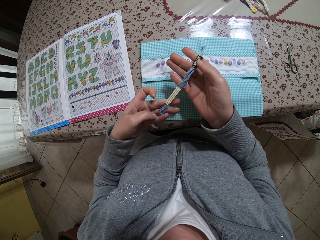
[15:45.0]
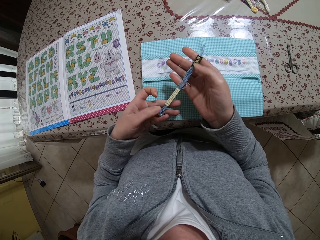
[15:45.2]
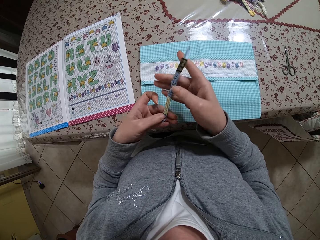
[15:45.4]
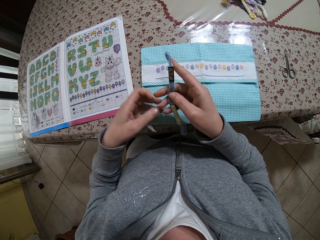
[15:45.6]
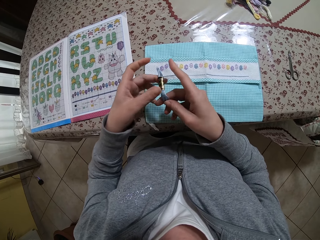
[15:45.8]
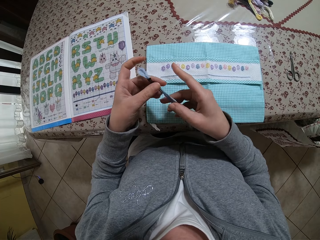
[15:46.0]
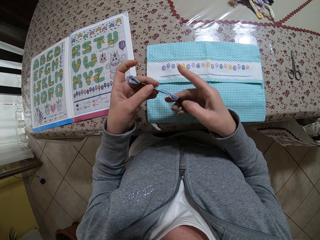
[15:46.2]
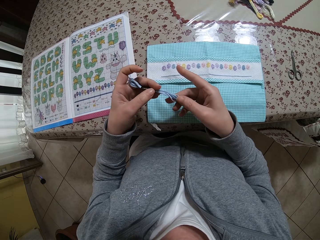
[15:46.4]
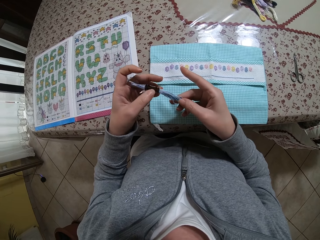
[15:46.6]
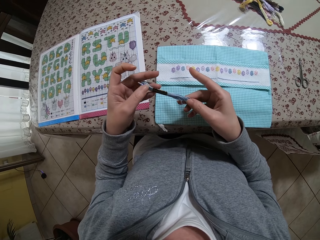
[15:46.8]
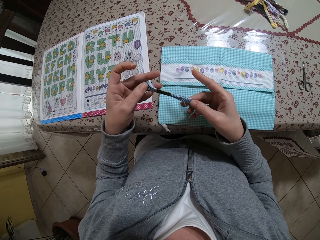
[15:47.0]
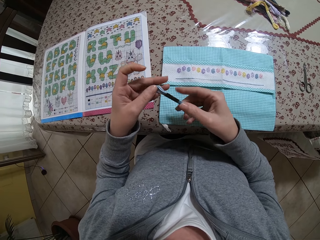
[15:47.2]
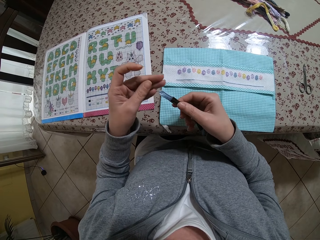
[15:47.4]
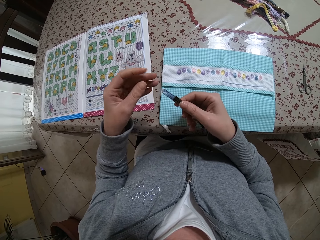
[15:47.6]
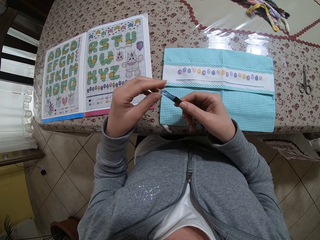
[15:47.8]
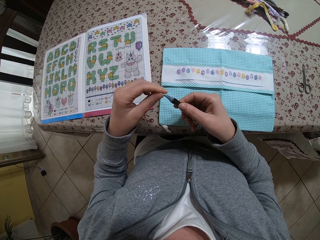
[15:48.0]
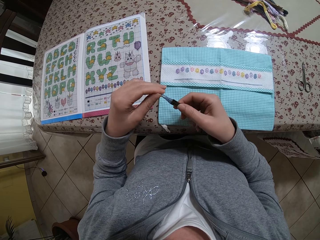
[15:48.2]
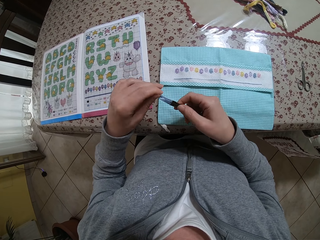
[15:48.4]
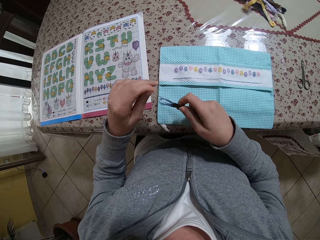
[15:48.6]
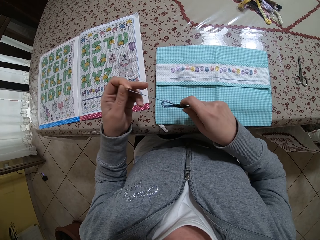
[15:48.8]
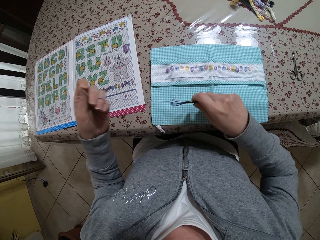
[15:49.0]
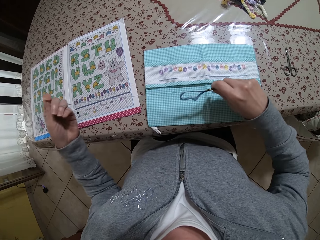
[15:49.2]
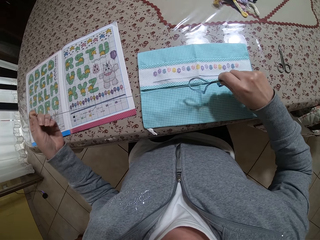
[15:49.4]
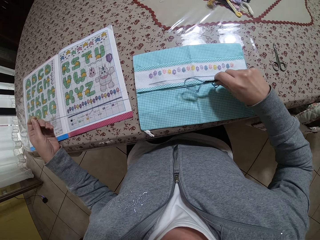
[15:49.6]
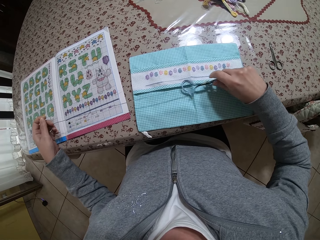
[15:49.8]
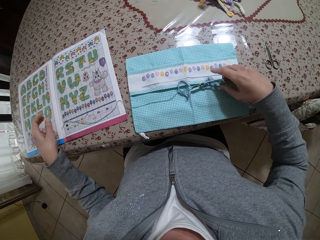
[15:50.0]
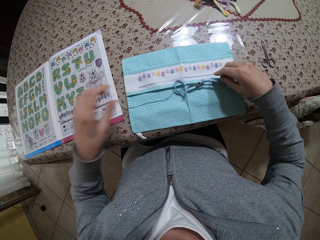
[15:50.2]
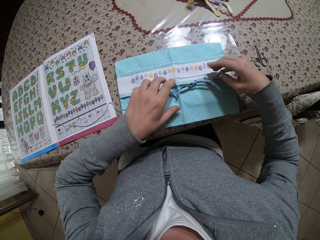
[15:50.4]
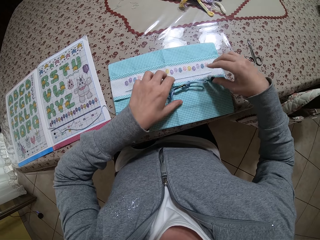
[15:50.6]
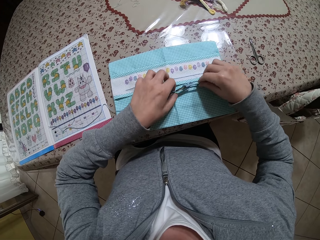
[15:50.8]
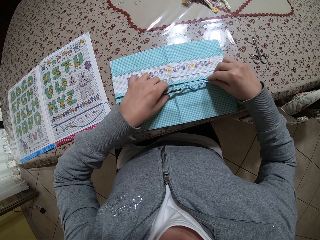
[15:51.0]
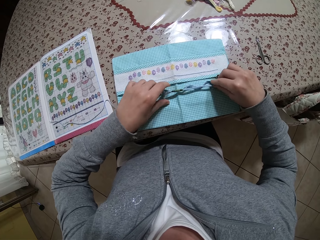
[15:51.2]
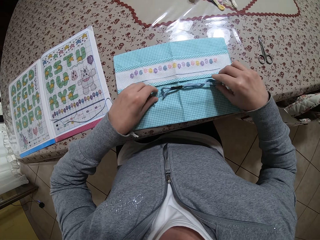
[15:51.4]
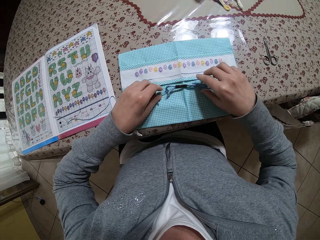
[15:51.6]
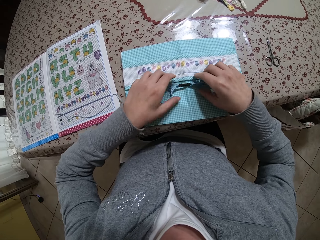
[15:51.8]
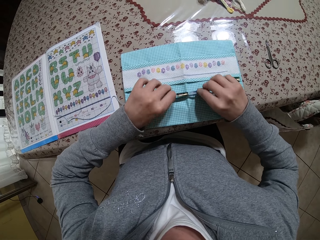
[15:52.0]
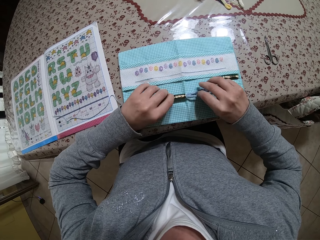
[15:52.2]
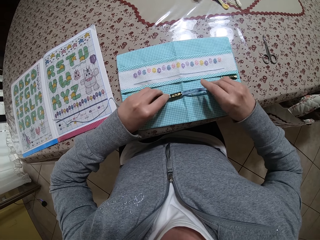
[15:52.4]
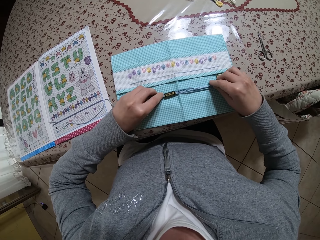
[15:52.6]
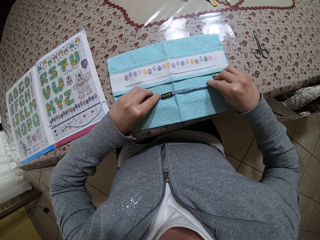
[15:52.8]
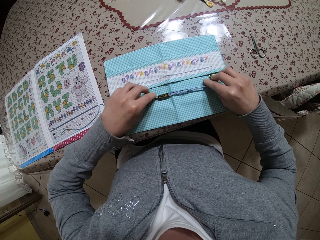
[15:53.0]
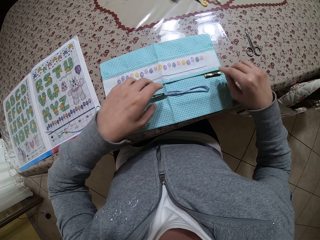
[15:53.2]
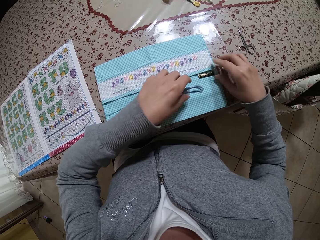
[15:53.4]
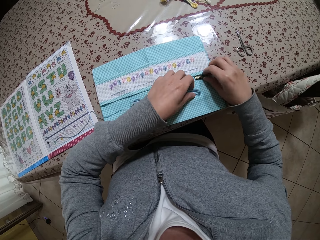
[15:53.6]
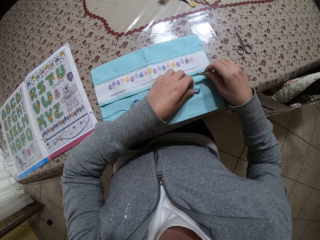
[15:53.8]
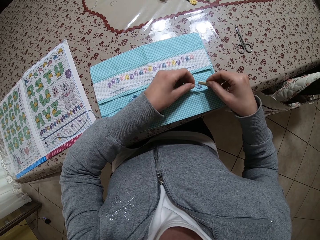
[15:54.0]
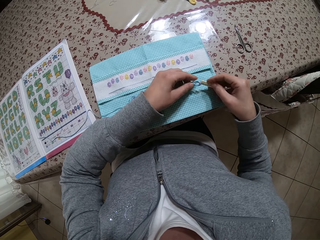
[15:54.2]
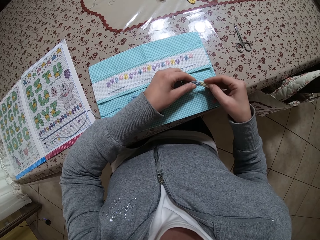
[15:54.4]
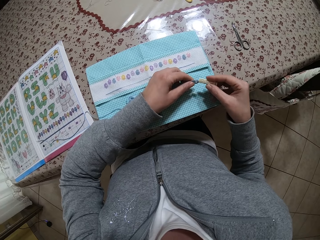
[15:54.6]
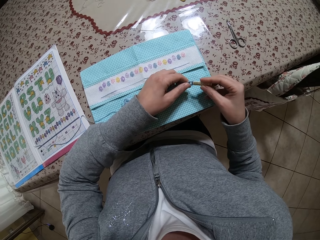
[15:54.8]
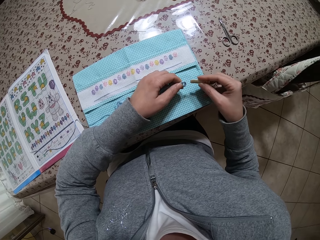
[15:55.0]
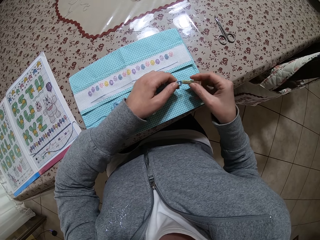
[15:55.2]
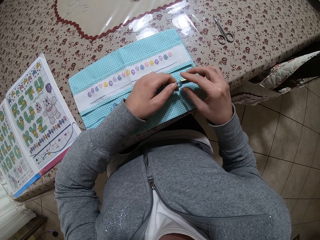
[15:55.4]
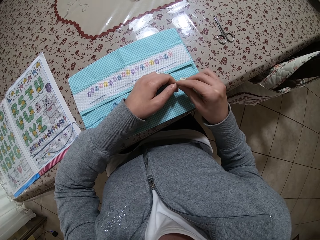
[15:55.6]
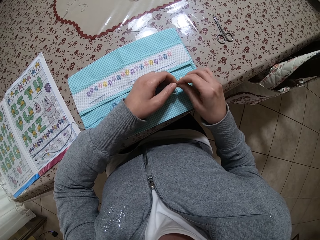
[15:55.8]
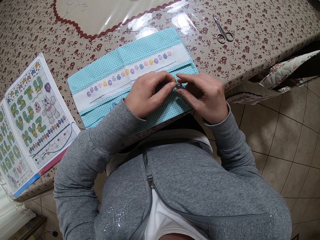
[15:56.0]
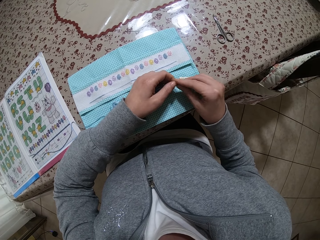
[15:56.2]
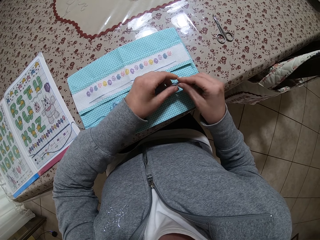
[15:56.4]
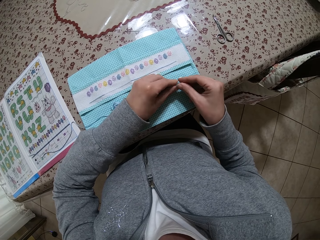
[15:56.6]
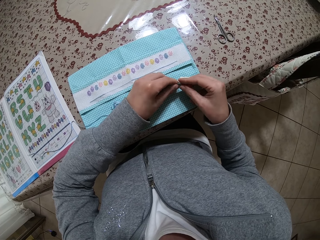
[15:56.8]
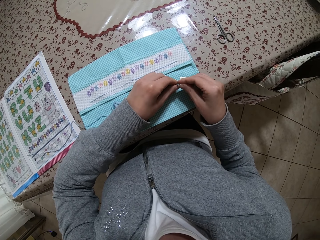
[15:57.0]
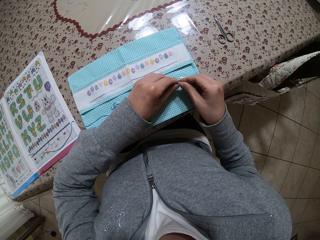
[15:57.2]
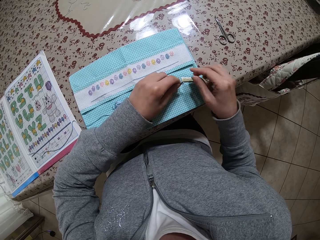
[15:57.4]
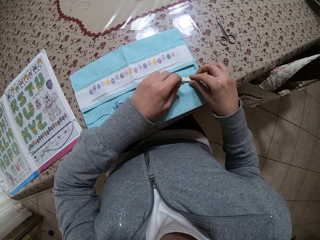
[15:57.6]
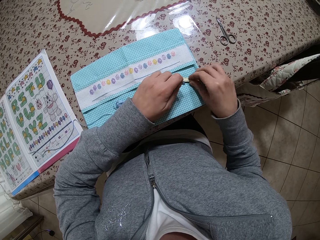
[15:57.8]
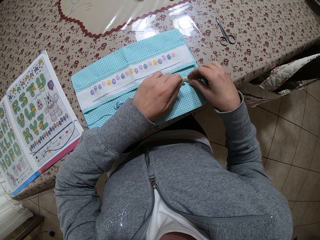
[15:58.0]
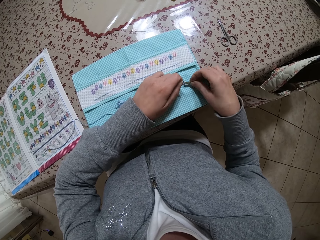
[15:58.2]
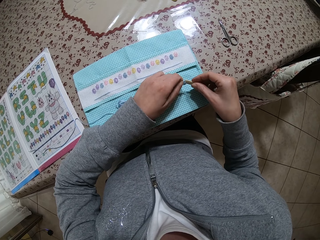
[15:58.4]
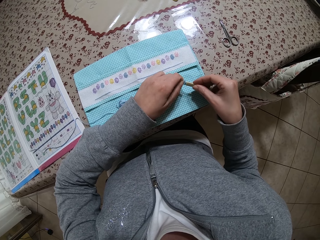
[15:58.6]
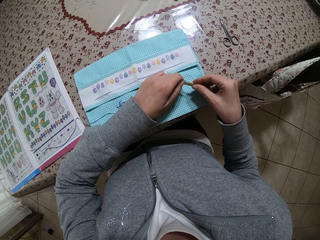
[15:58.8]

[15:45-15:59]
The camera wearer picks something. She examines the bunch of thread in her hands. She pulls out a thread or string from the bunch of thread with her left hand. She drops the bunch of thread on the table with her right hand. She arranges the bunch of thread on the table with both hands. She puts something in the string.

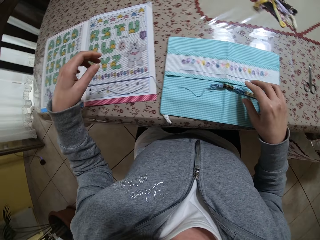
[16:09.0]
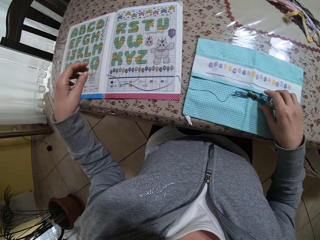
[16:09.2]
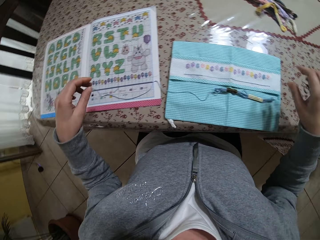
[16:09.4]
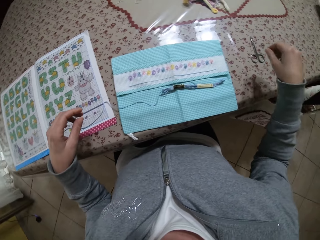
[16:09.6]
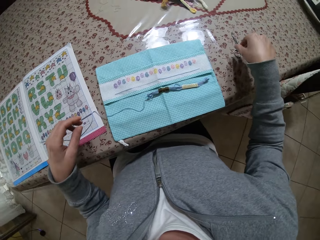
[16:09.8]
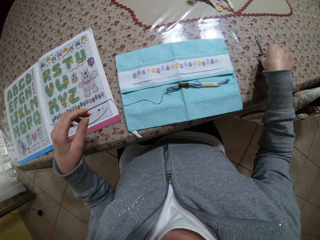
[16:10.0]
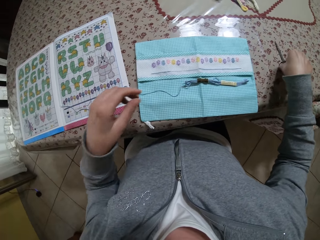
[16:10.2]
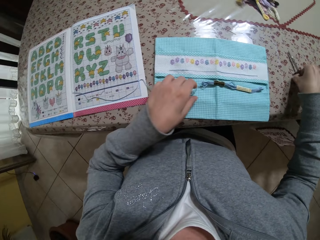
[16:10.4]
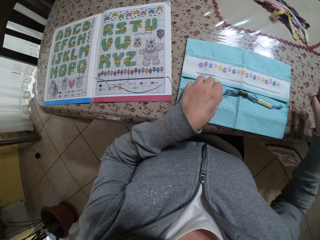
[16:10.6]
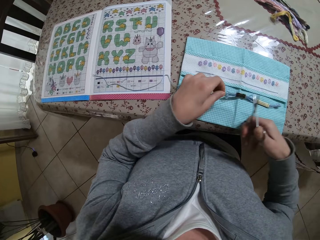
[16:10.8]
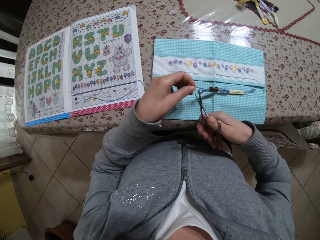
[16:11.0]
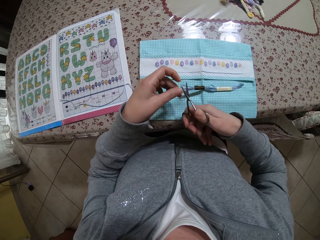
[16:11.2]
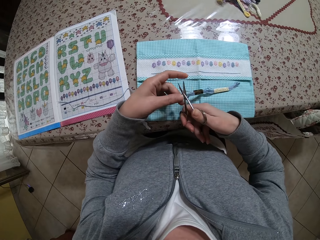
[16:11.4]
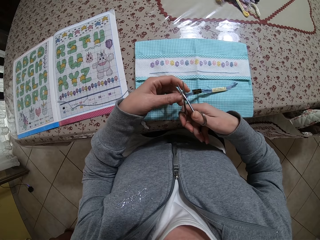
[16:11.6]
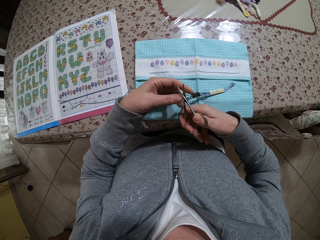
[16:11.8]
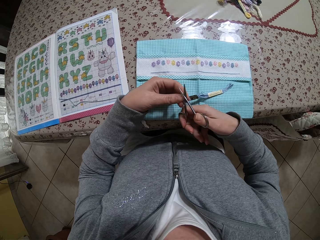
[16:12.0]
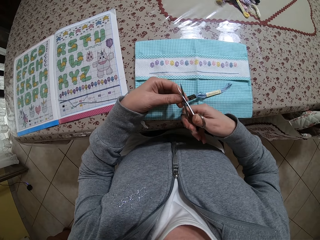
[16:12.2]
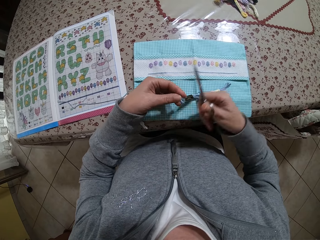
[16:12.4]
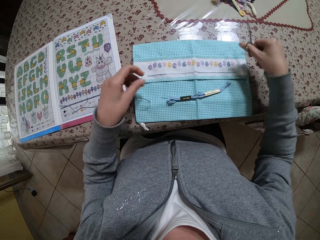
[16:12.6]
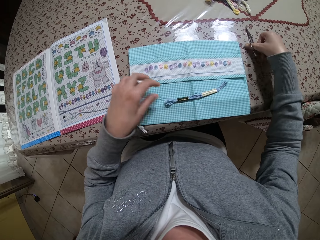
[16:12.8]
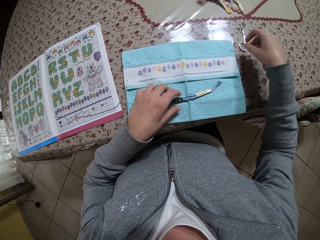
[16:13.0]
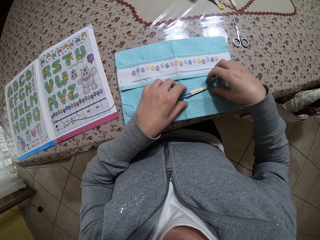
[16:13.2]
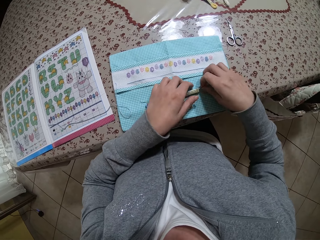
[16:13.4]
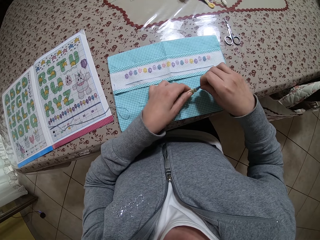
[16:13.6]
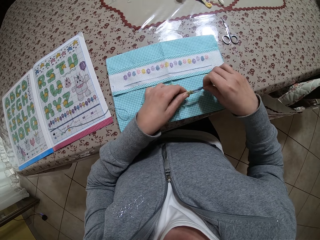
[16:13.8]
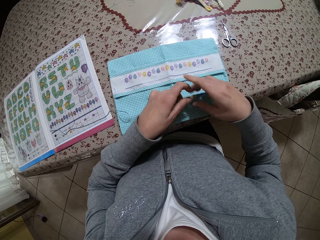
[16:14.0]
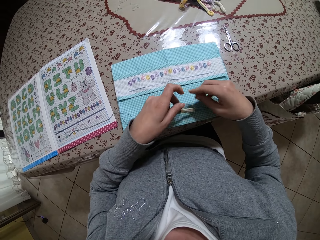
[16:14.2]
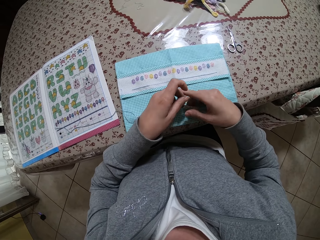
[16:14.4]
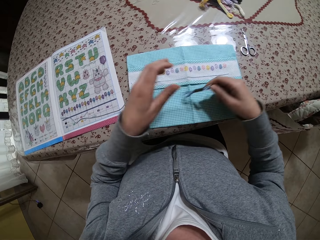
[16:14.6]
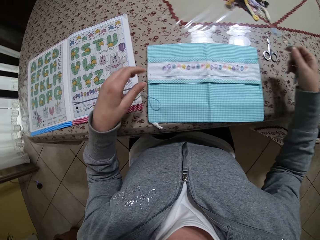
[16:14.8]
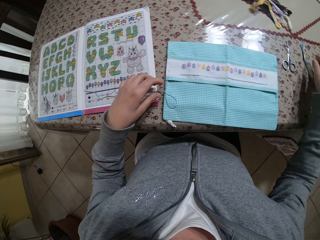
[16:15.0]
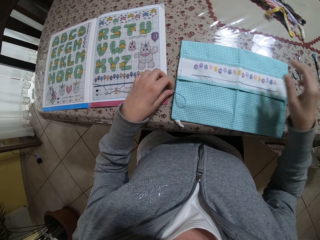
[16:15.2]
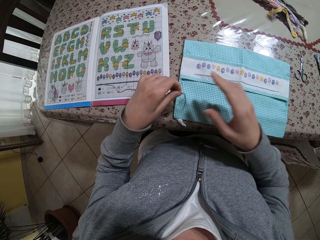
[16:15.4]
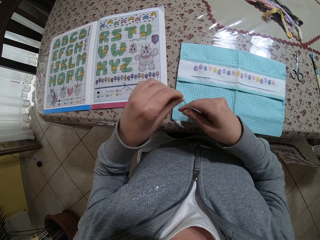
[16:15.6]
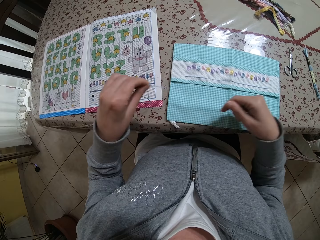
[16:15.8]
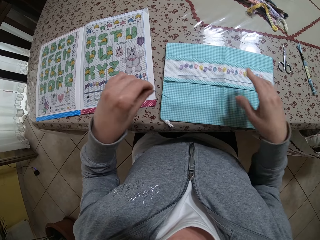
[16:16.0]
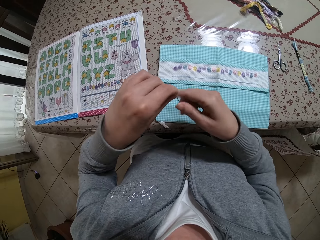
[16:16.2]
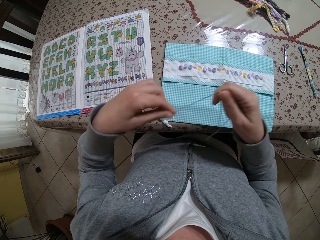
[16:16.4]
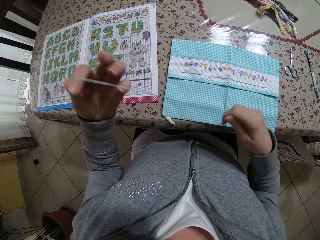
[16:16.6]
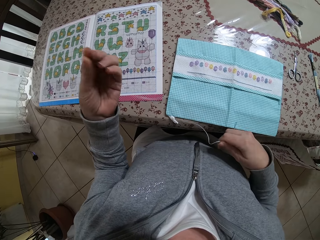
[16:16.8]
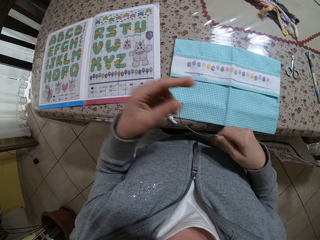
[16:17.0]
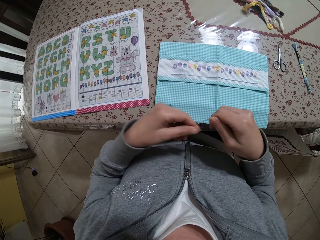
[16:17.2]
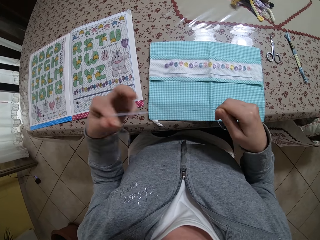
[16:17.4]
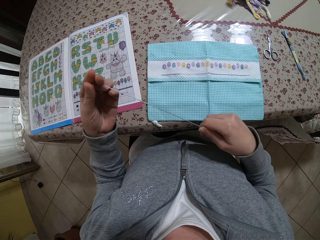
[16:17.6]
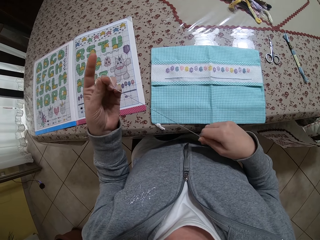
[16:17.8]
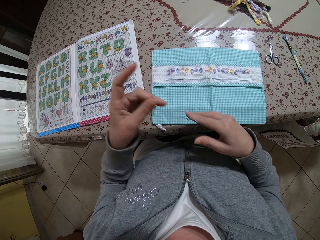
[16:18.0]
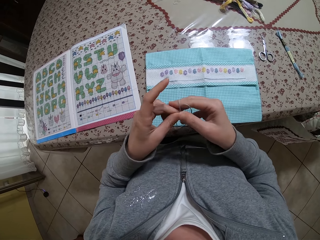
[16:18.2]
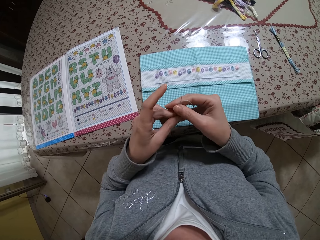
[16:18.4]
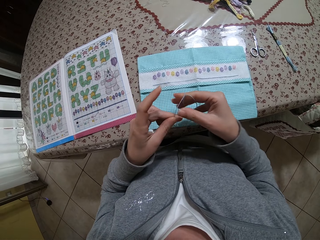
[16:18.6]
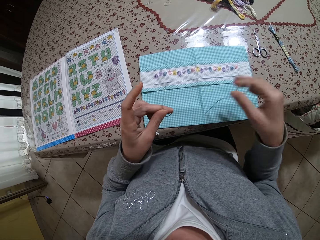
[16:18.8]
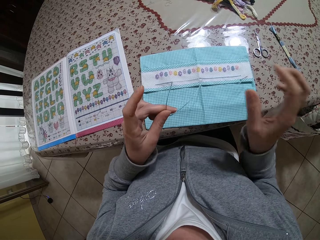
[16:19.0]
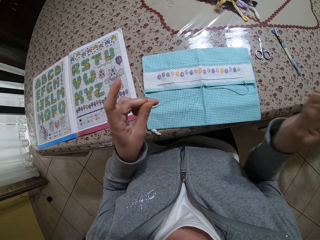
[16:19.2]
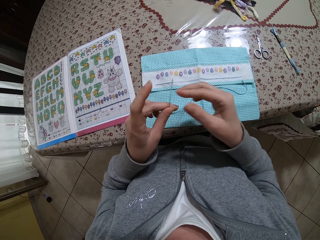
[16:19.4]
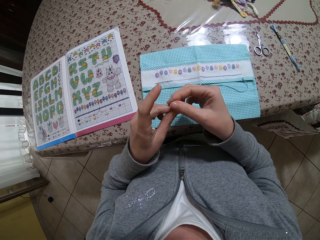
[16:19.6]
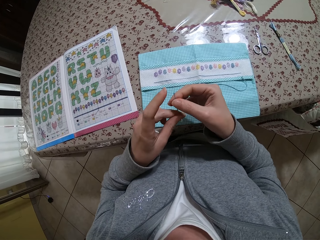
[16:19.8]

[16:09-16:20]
The camera wearer picks the scissors from the table with her right hand. She cuts the thread or string with the scissors in her right hand. She places the scissors on the table. She drops the bunch of thread on the table with her right hand. She picks the thread from the table with her left hand. She straightens the thread with both hands. She pulls the string.
